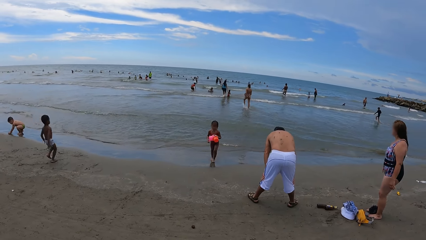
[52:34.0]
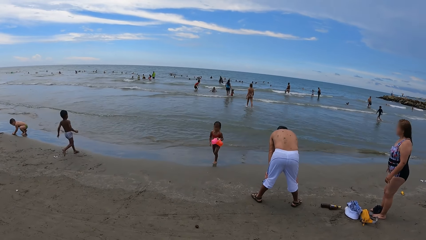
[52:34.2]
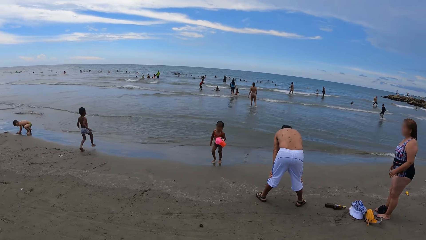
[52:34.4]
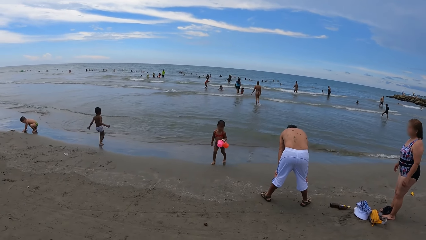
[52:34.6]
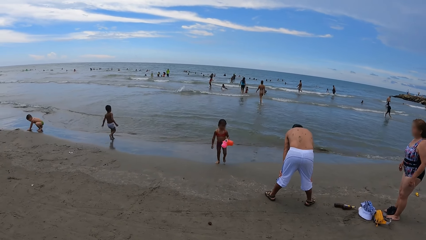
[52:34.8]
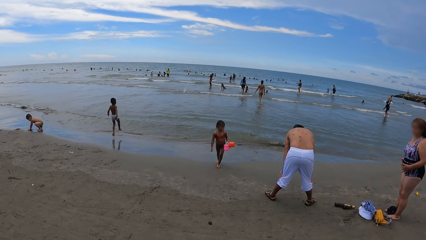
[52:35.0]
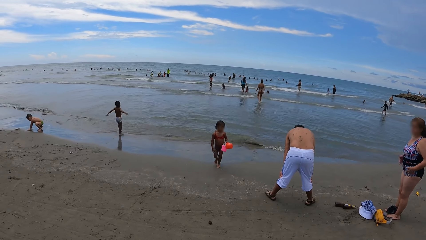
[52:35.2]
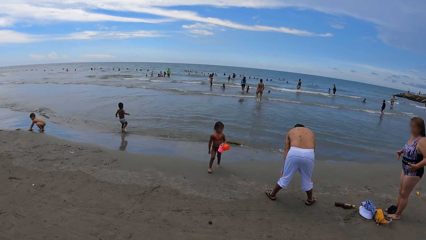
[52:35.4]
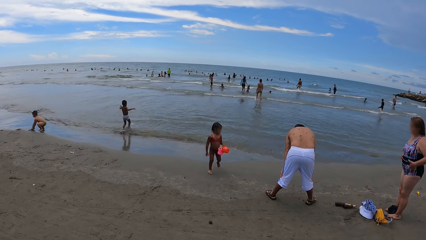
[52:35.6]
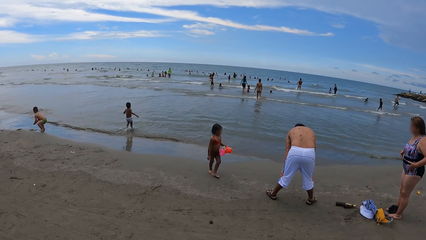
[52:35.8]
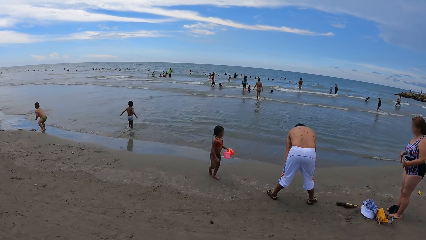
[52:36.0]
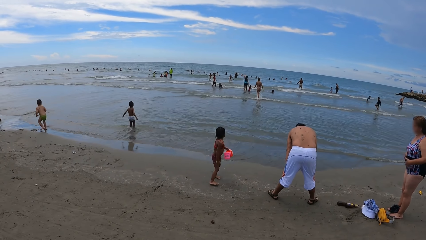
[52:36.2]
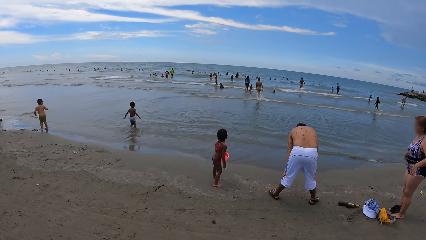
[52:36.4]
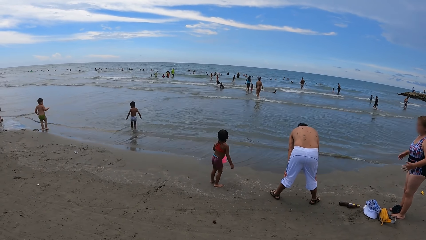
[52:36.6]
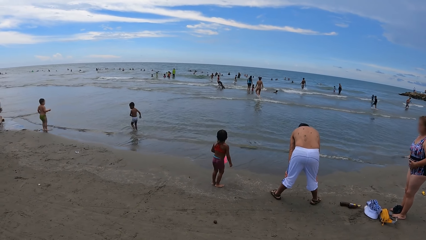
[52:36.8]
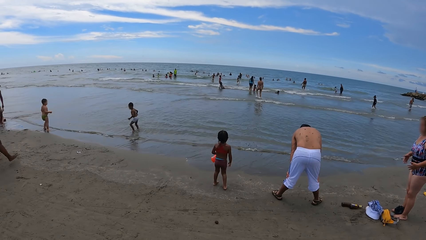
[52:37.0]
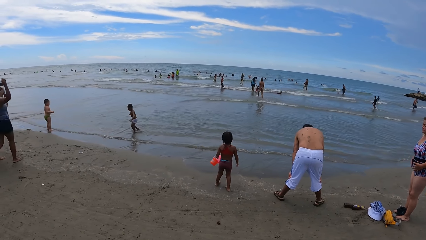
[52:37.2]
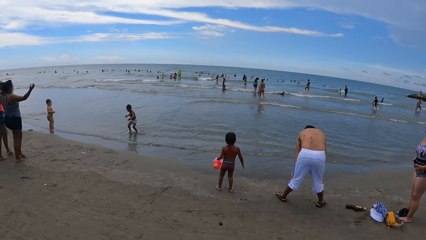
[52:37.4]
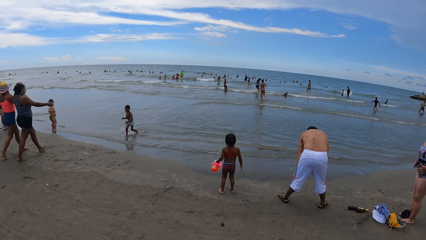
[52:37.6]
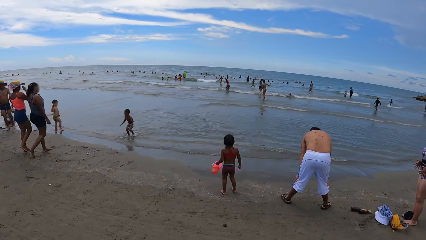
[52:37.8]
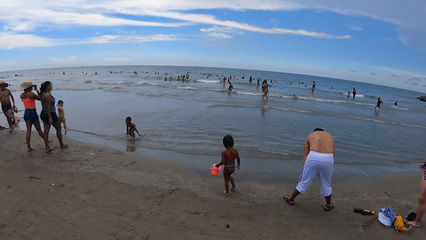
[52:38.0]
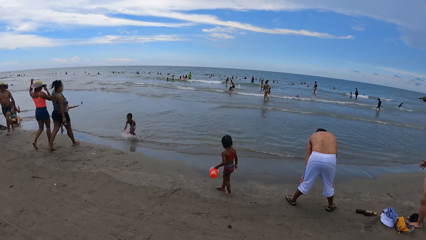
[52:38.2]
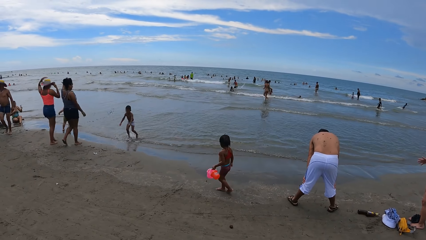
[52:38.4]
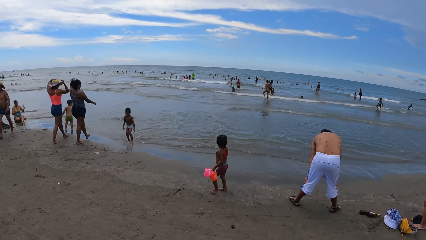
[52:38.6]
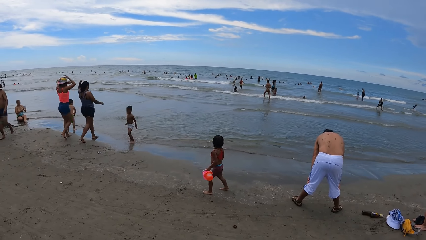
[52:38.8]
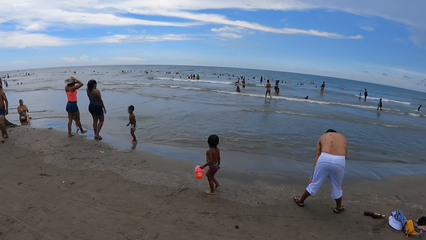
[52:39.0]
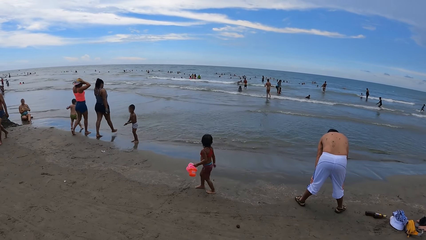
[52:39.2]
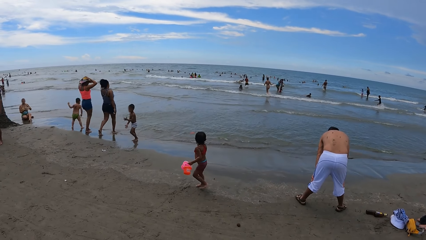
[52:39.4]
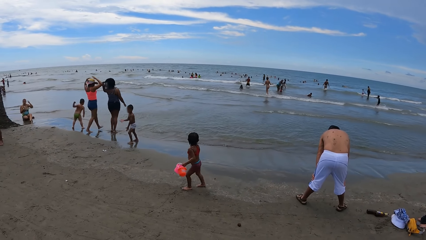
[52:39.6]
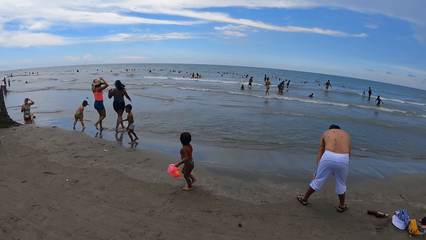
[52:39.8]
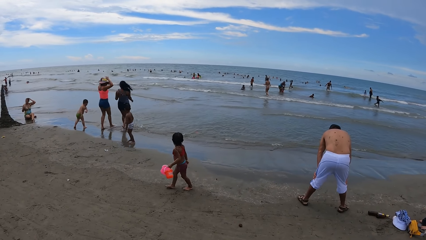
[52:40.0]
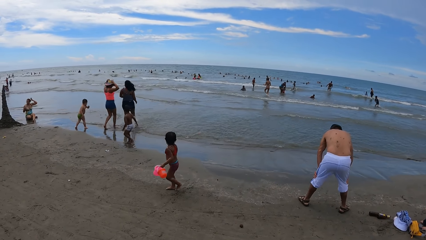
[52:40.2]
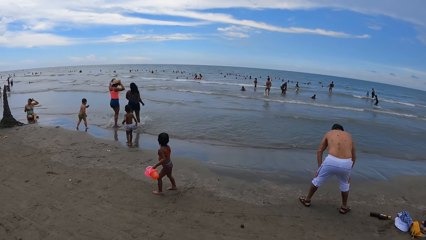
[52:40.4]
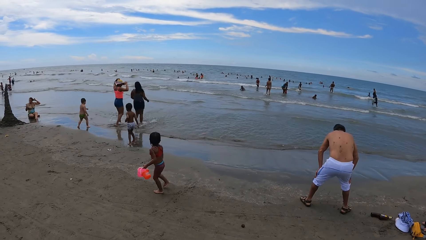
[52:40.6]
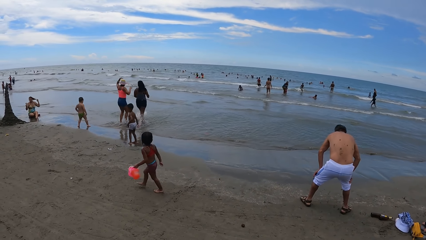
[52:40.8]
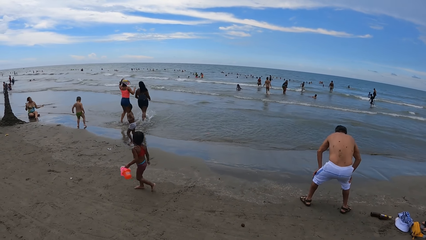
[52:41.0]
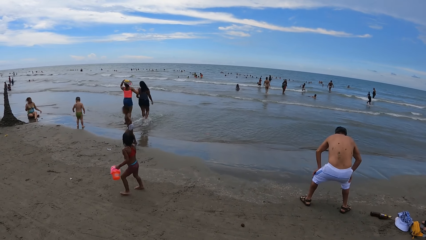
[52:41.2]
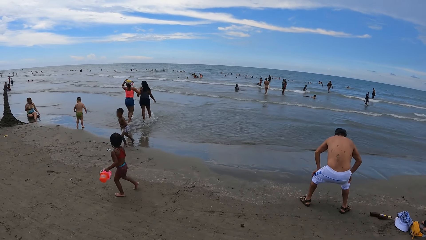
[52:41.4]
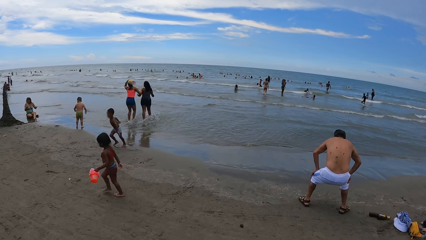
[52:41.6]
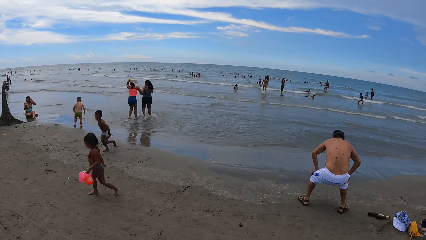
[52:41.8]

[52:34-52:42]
The camera wearer looks around.

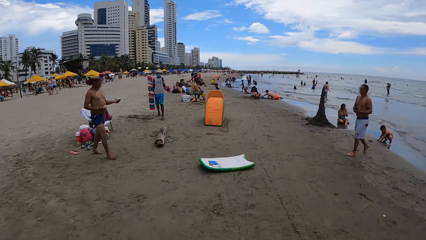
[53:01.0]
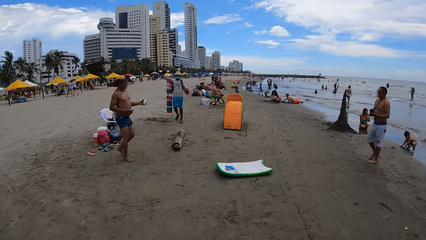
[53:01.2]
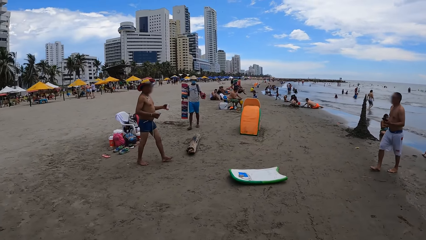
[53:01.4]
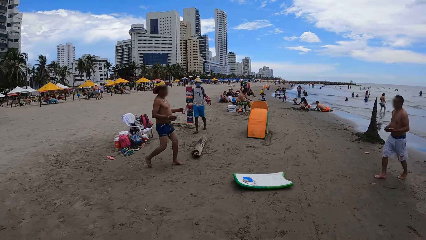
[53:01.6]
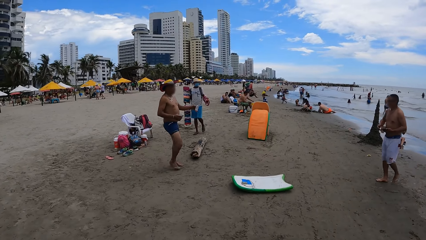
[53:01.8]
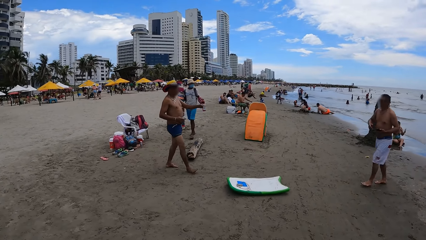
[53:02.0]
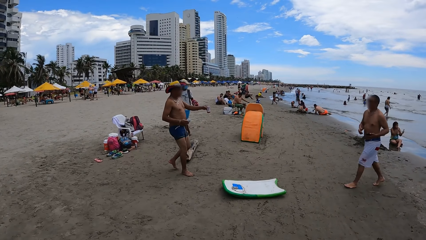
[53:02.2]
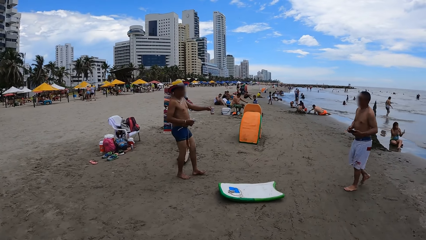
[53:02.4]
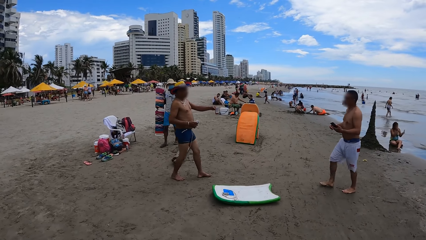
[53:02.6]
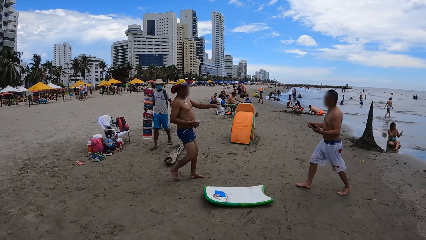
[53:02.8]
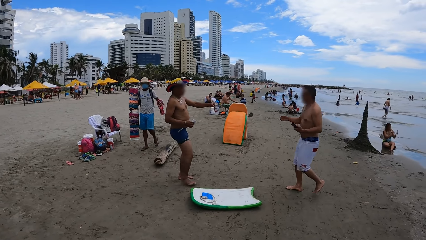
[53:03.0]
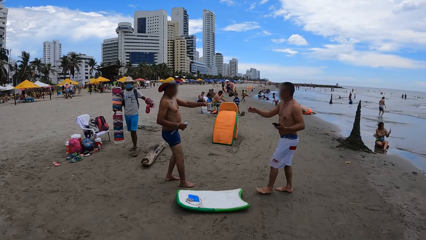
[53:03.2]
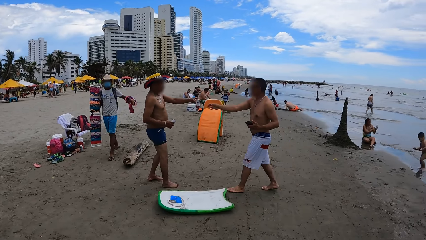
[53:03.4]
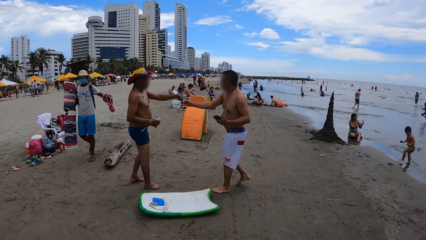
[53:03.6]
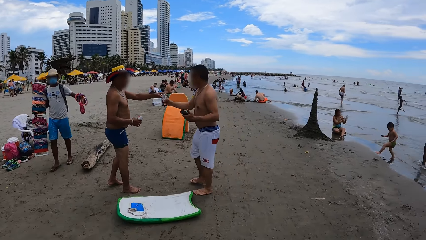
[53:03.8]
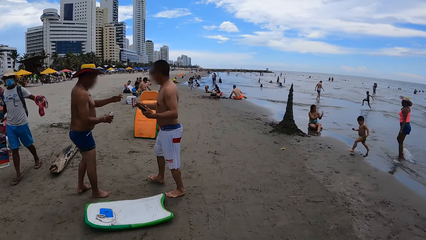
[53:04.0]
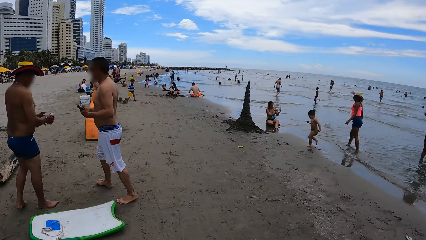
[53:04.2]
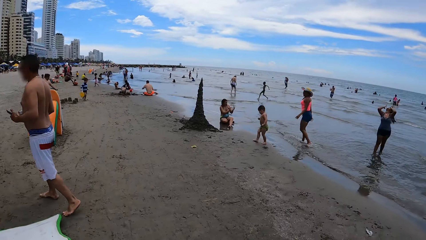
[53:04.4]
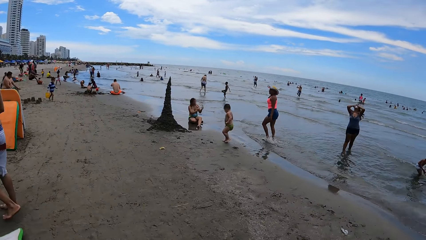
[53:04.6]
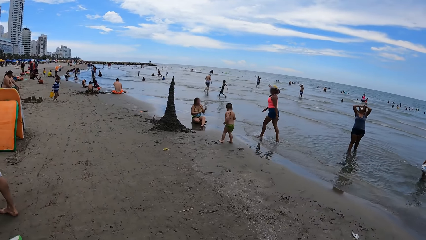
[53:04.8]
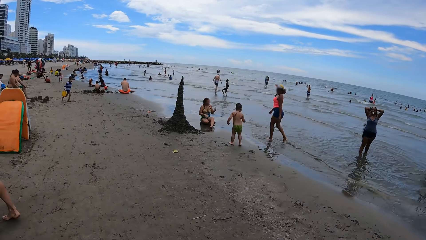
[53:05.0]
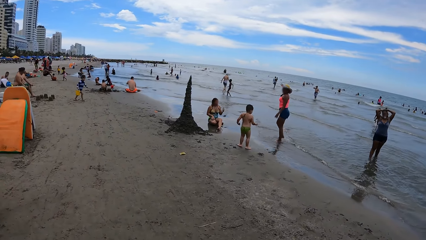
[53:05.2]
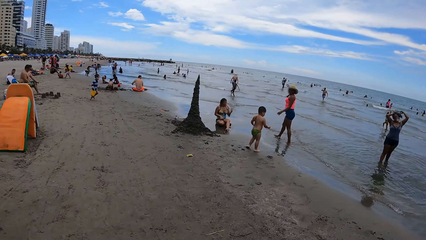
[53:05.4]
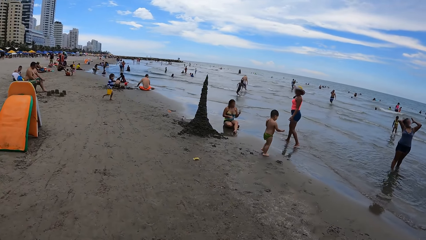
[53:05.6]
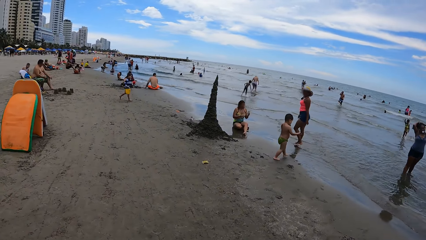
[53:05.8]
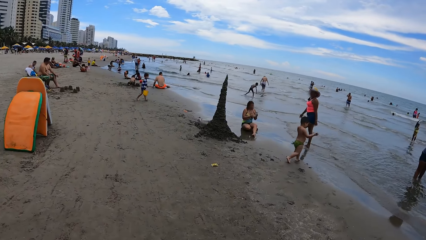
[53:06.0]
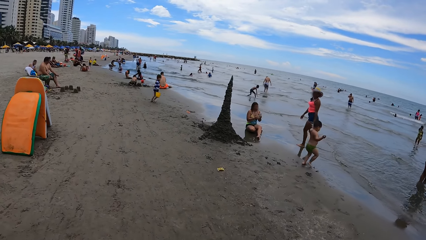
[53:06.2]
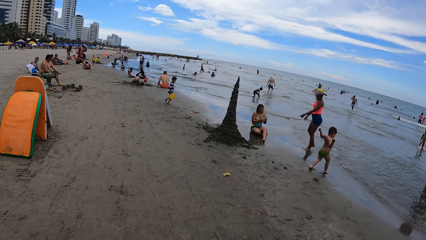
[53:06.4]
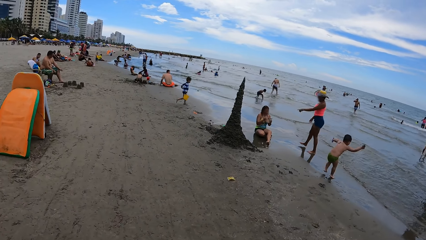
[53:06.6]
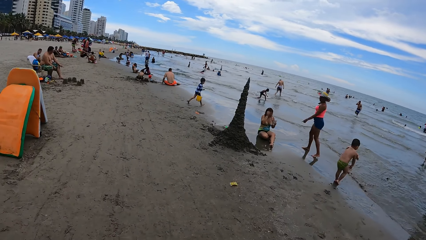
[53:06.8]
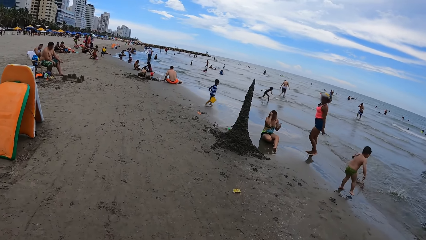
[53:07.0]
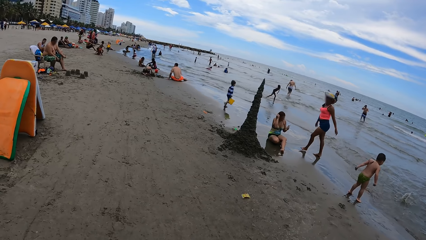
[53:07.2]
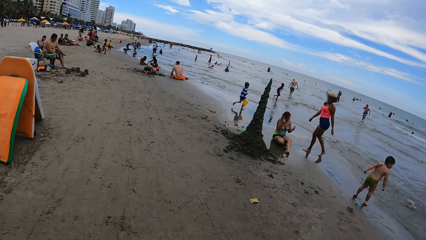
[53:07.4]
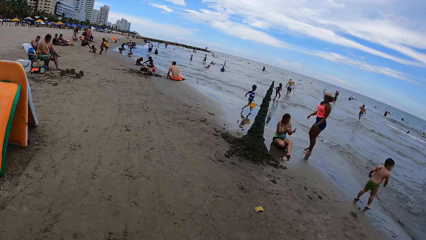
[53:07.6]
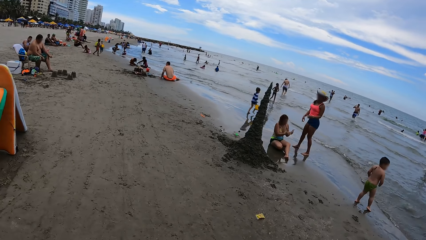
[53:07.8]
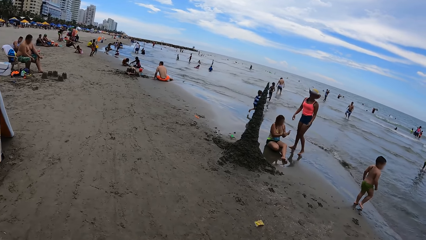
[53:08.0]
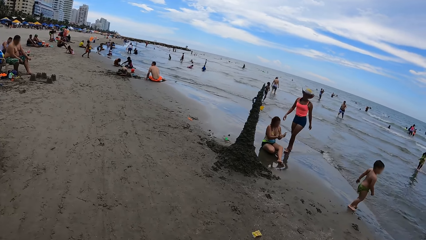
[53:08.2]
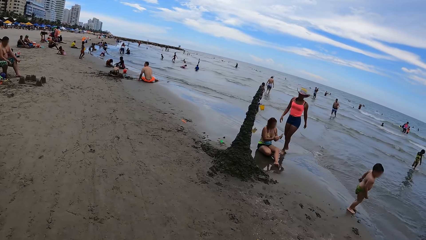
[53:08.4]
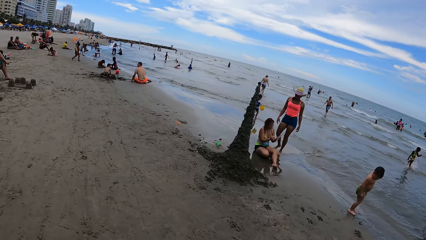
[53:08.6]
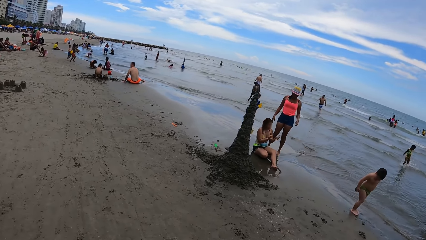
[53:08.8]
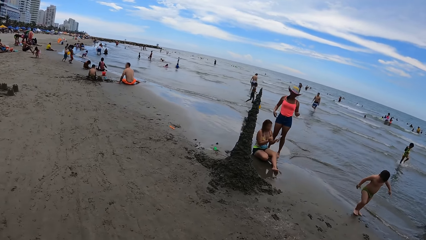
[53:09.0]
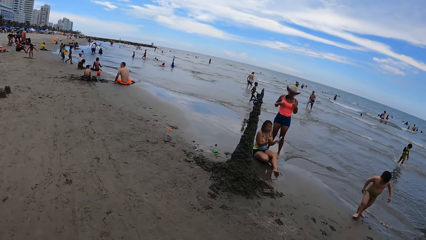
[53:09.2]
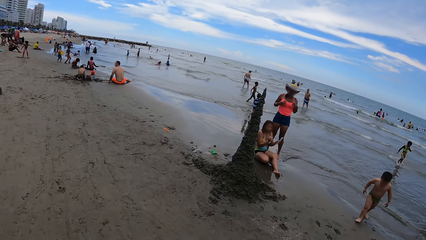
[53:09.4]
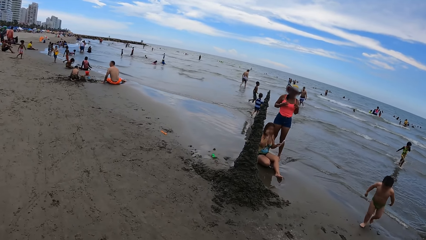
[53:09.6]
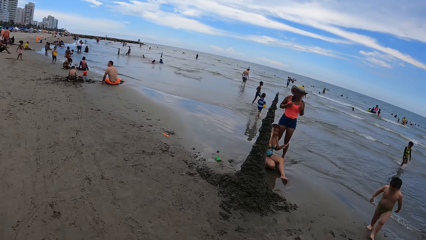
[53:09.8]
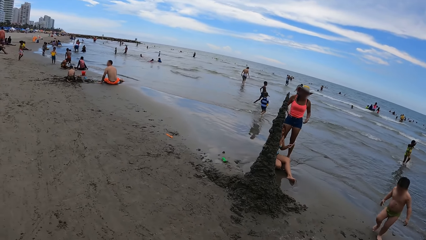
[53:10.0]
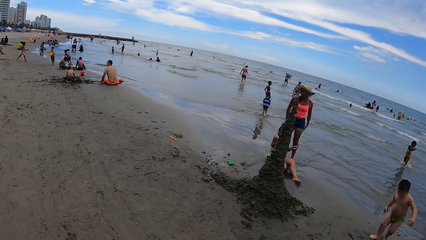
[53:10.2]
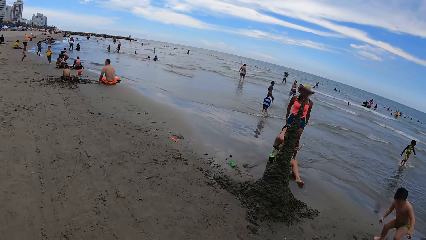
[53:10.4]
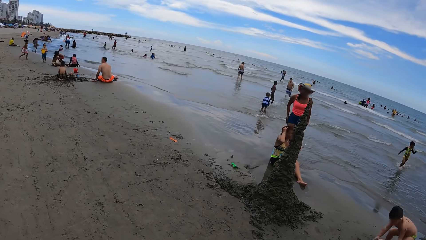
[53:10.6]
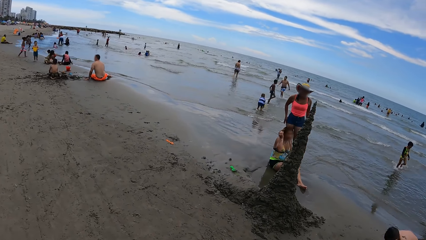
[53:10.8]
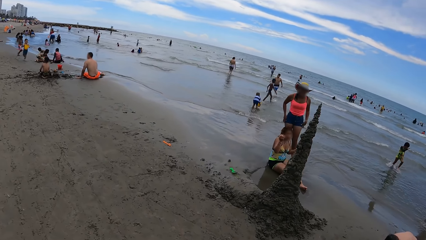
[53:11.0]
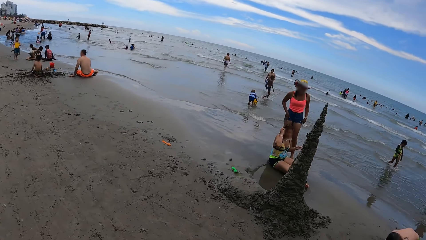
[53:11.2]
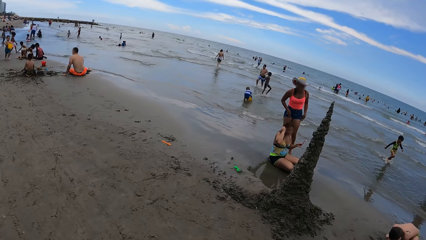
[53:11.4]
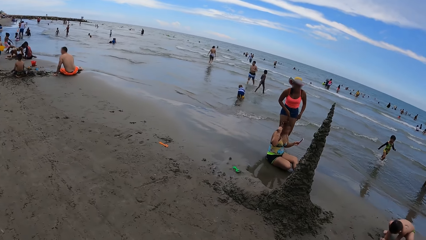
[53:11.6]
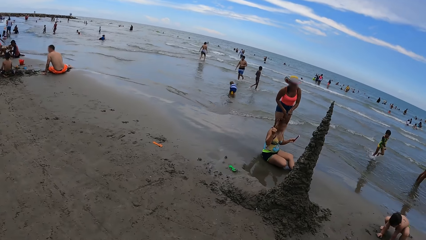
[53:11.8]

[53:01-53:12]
The camera wearer walks ahead. They walk around.
